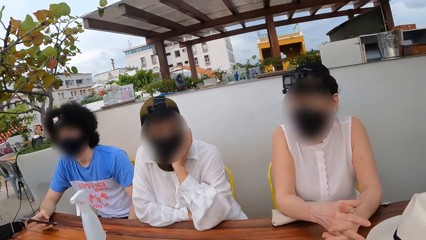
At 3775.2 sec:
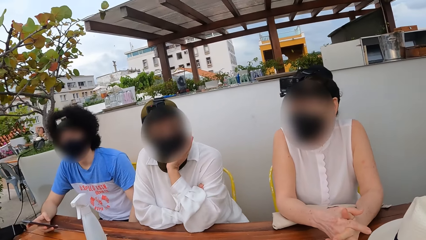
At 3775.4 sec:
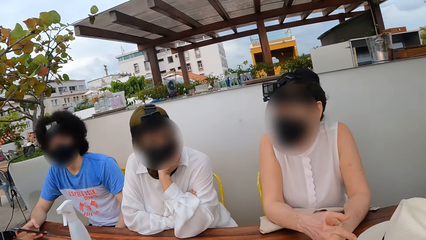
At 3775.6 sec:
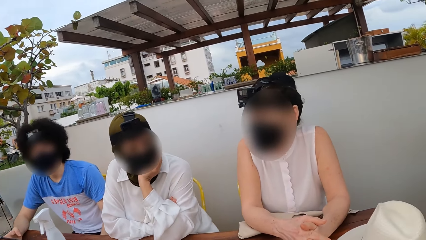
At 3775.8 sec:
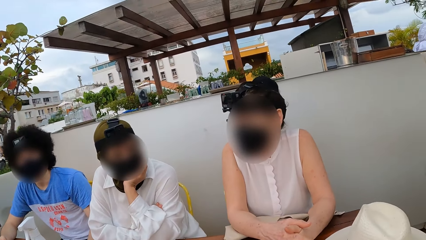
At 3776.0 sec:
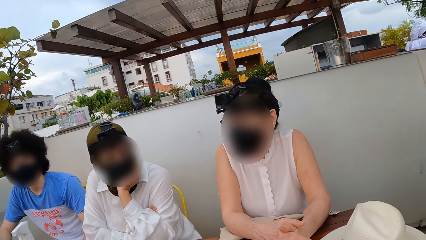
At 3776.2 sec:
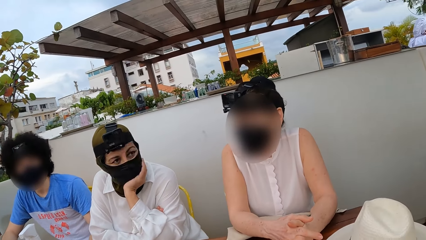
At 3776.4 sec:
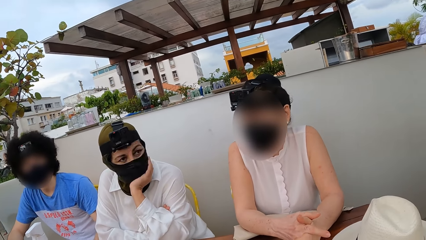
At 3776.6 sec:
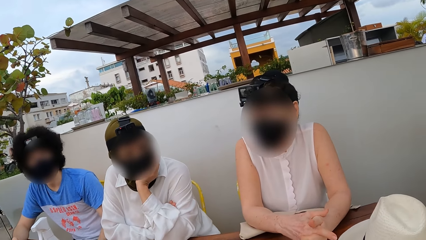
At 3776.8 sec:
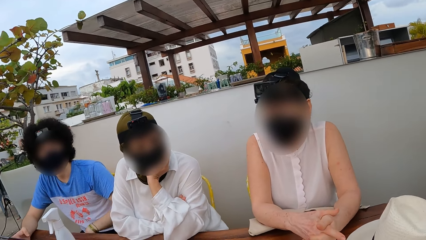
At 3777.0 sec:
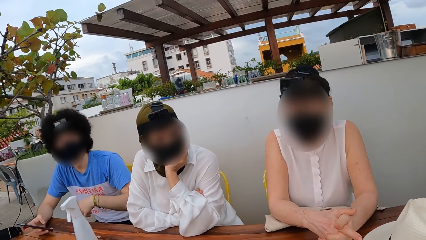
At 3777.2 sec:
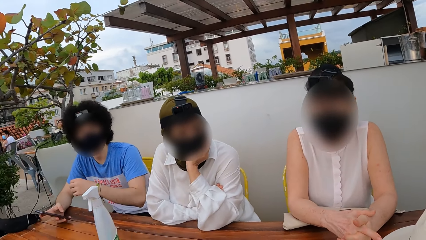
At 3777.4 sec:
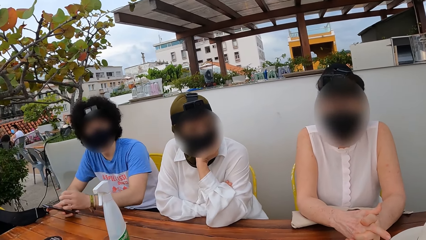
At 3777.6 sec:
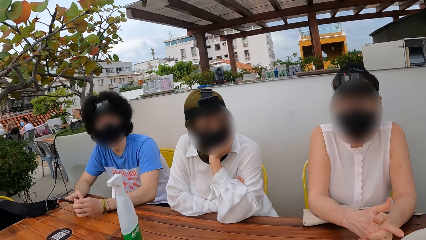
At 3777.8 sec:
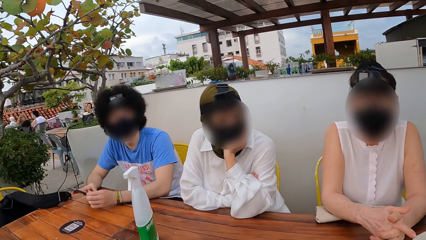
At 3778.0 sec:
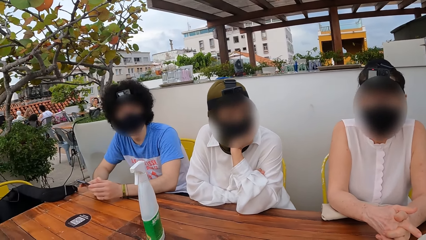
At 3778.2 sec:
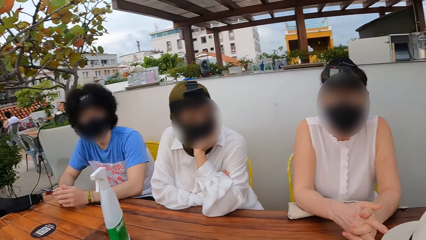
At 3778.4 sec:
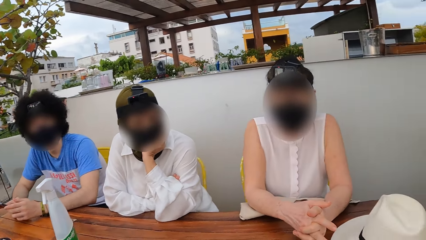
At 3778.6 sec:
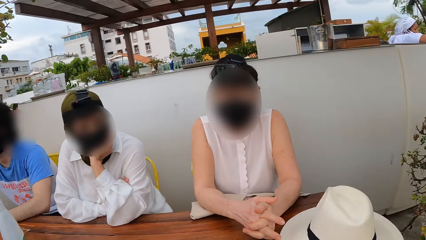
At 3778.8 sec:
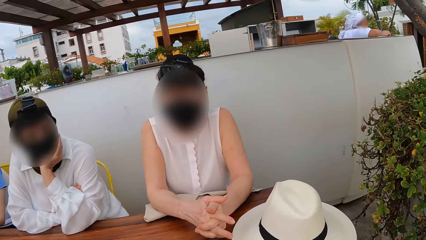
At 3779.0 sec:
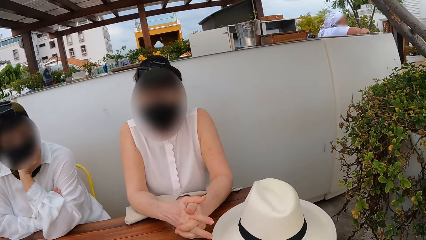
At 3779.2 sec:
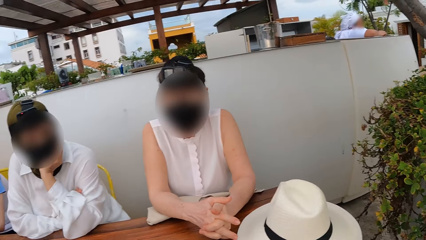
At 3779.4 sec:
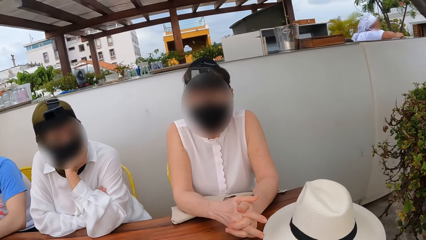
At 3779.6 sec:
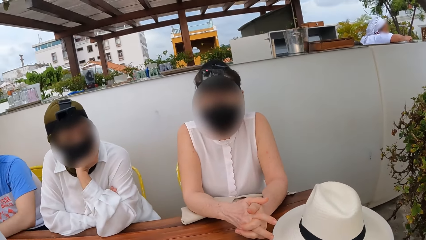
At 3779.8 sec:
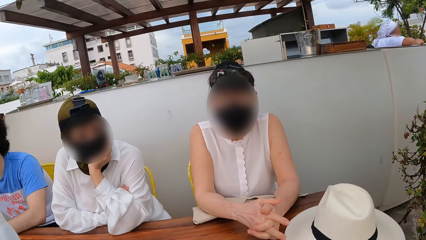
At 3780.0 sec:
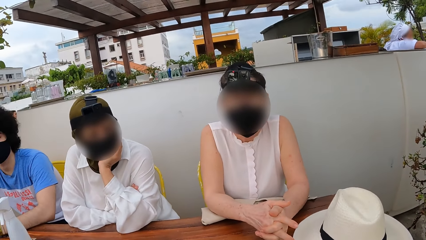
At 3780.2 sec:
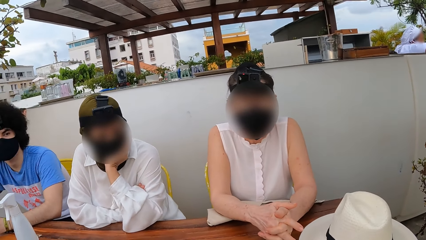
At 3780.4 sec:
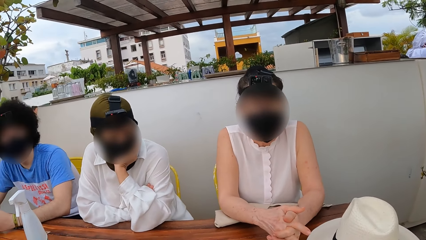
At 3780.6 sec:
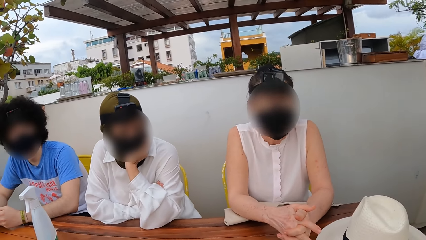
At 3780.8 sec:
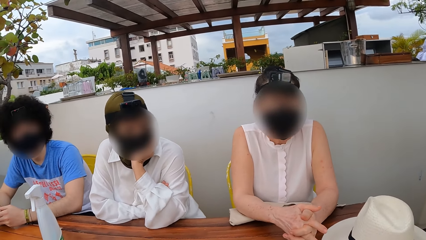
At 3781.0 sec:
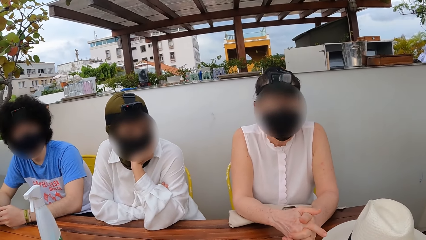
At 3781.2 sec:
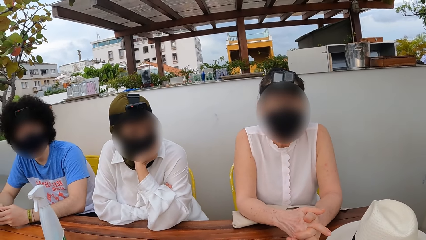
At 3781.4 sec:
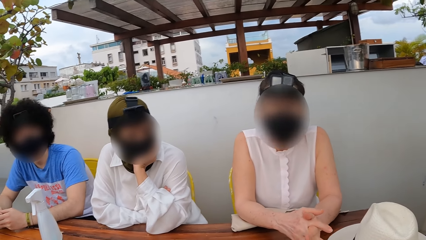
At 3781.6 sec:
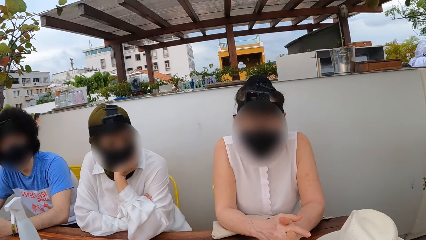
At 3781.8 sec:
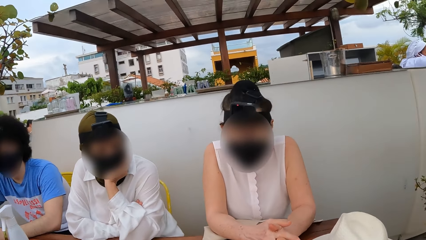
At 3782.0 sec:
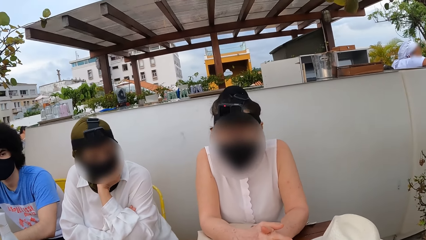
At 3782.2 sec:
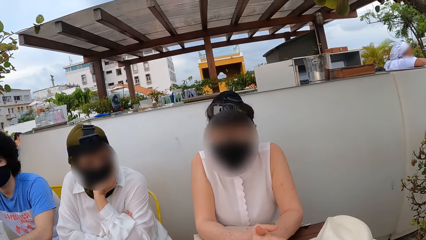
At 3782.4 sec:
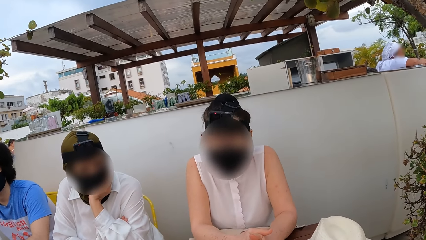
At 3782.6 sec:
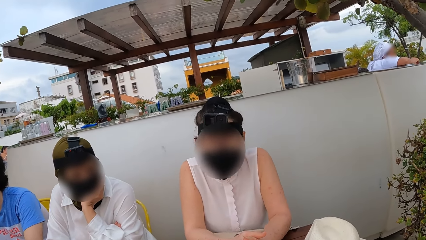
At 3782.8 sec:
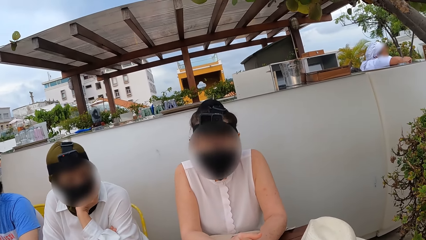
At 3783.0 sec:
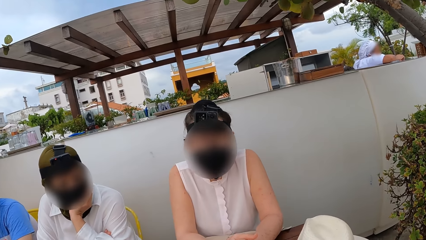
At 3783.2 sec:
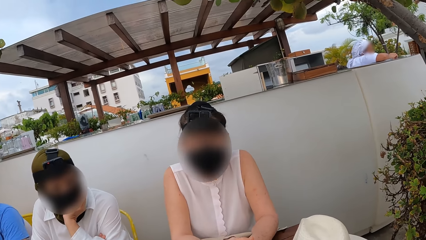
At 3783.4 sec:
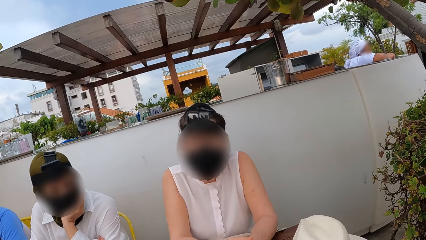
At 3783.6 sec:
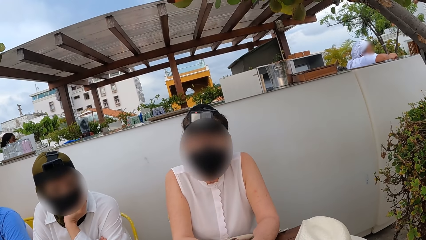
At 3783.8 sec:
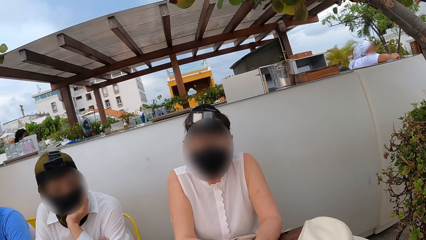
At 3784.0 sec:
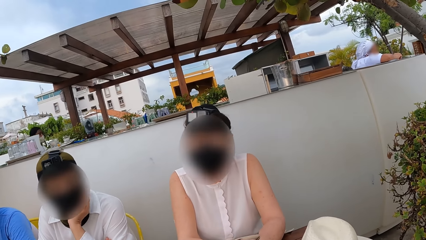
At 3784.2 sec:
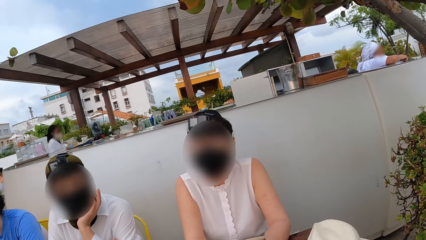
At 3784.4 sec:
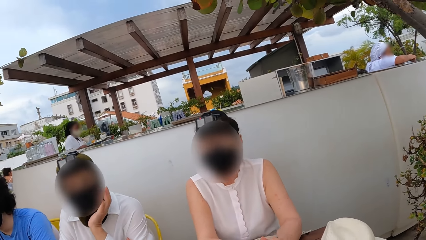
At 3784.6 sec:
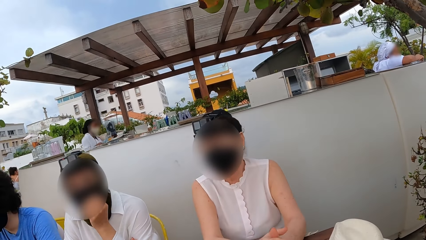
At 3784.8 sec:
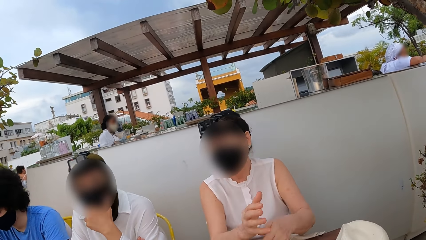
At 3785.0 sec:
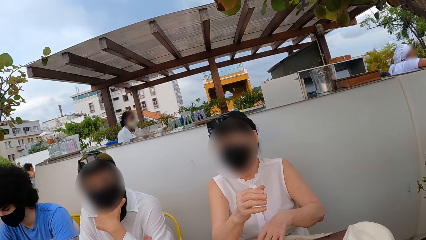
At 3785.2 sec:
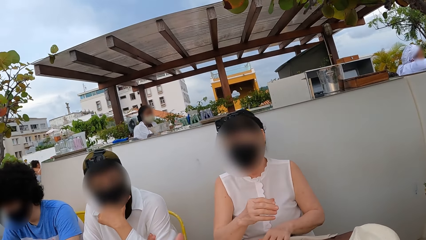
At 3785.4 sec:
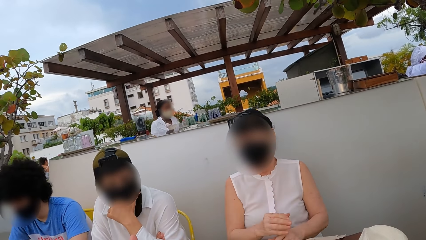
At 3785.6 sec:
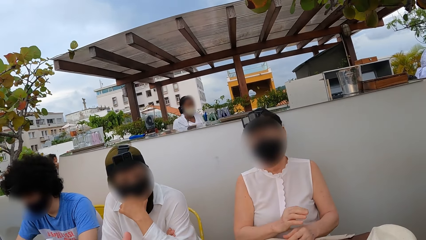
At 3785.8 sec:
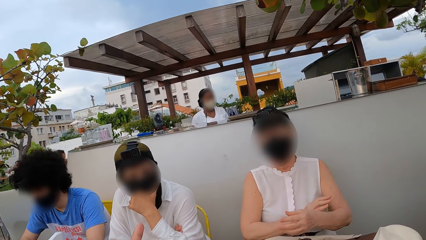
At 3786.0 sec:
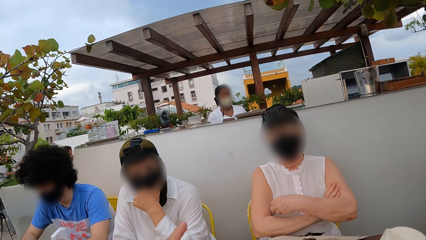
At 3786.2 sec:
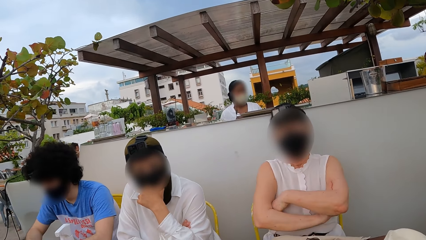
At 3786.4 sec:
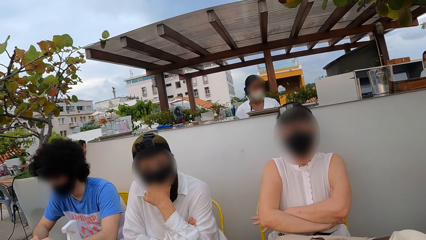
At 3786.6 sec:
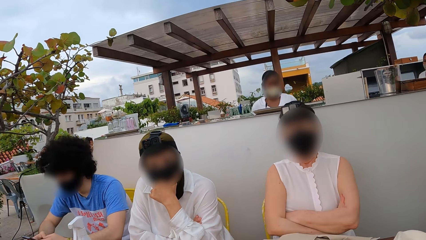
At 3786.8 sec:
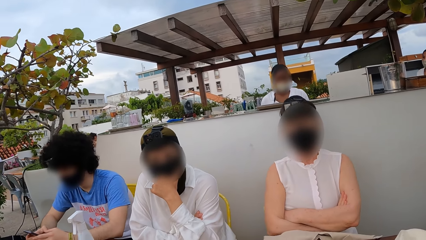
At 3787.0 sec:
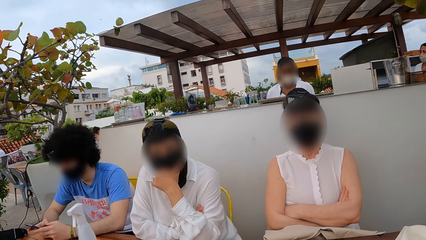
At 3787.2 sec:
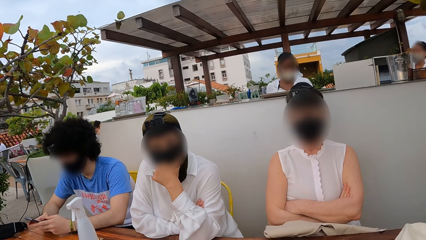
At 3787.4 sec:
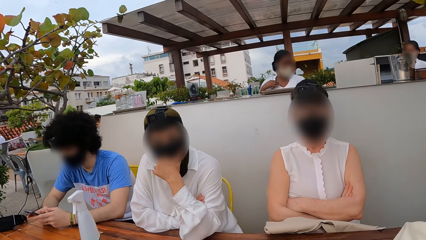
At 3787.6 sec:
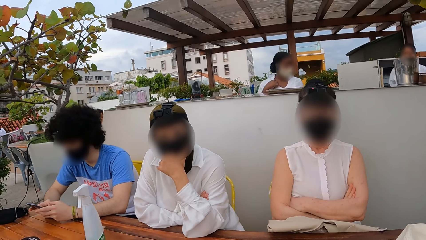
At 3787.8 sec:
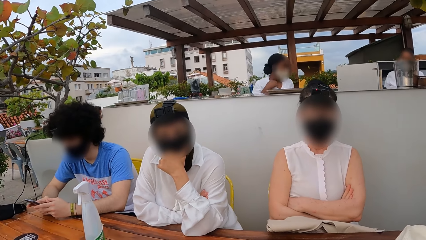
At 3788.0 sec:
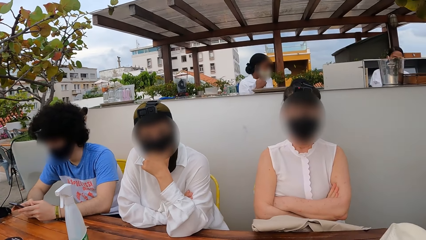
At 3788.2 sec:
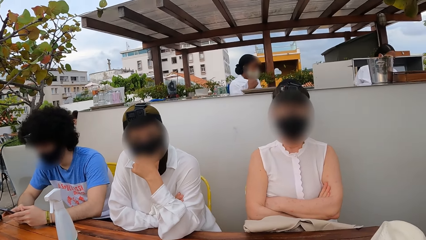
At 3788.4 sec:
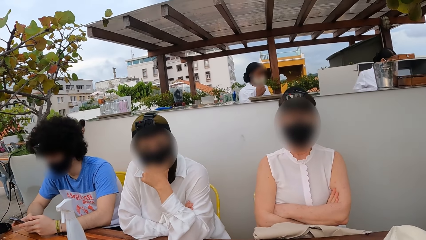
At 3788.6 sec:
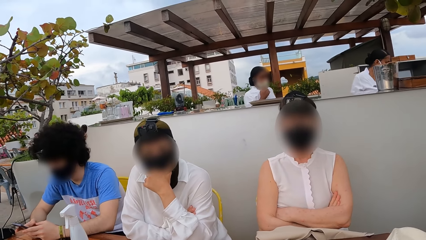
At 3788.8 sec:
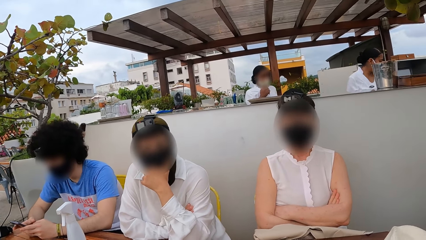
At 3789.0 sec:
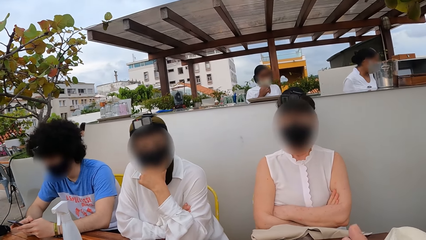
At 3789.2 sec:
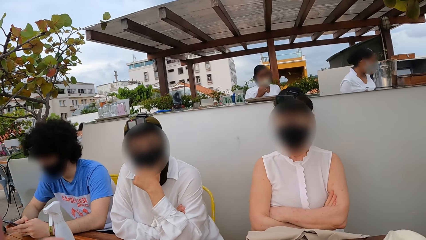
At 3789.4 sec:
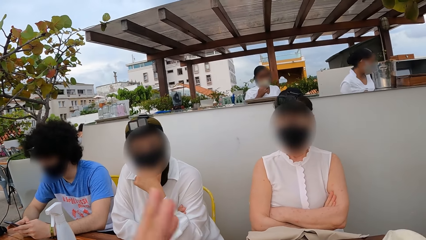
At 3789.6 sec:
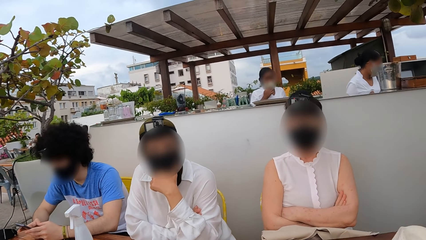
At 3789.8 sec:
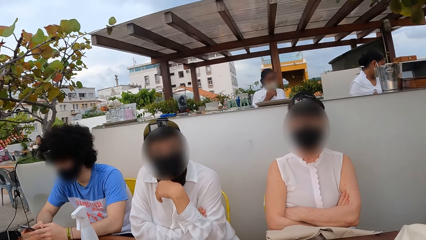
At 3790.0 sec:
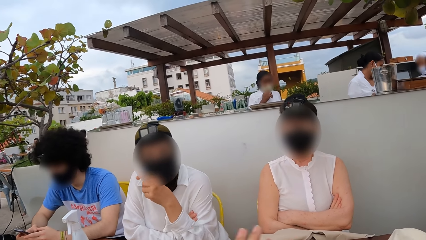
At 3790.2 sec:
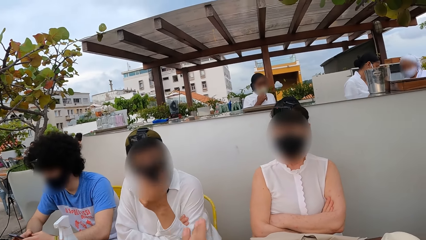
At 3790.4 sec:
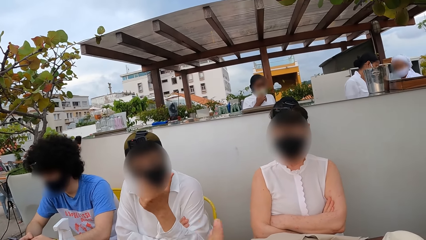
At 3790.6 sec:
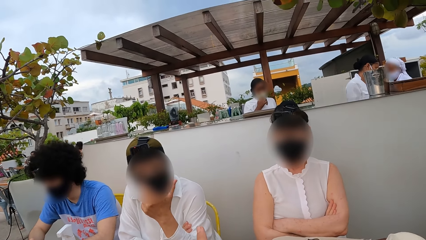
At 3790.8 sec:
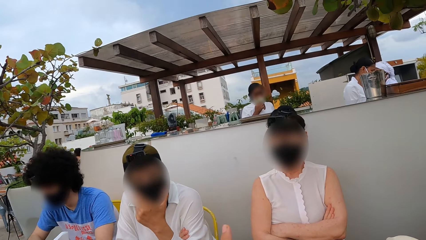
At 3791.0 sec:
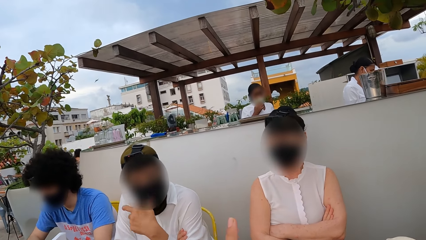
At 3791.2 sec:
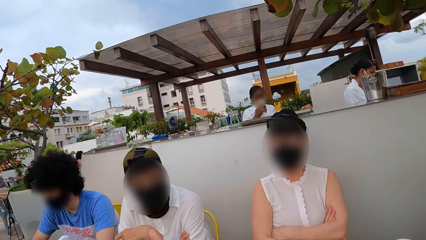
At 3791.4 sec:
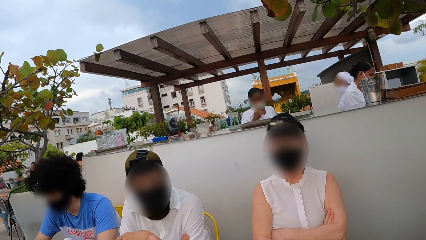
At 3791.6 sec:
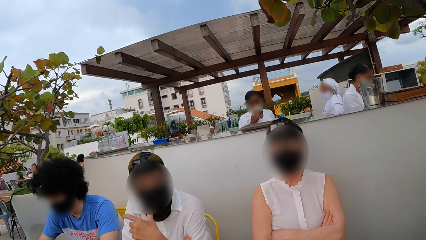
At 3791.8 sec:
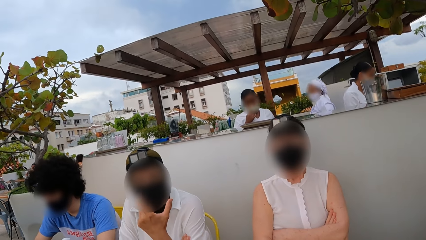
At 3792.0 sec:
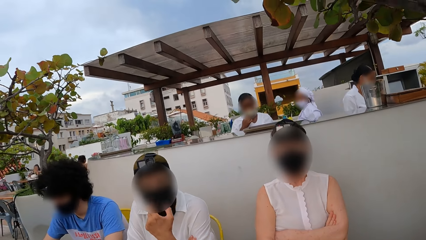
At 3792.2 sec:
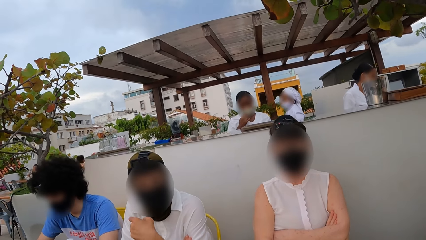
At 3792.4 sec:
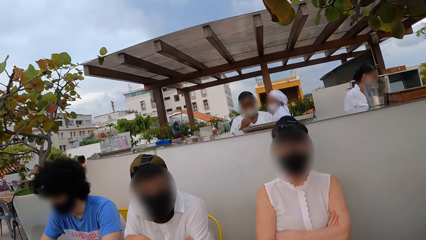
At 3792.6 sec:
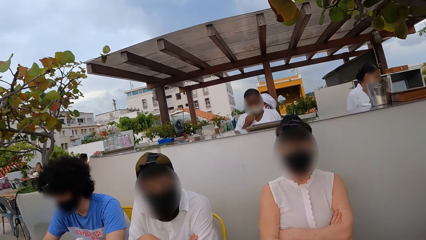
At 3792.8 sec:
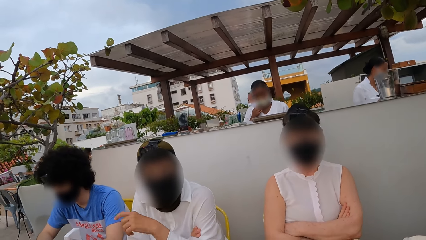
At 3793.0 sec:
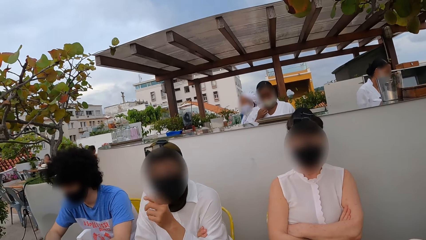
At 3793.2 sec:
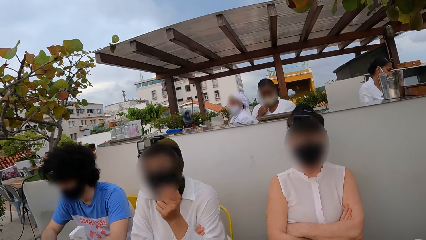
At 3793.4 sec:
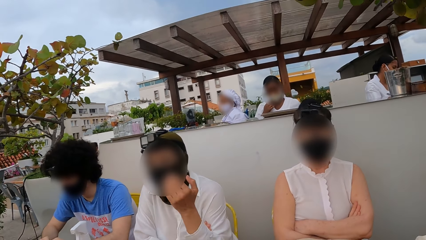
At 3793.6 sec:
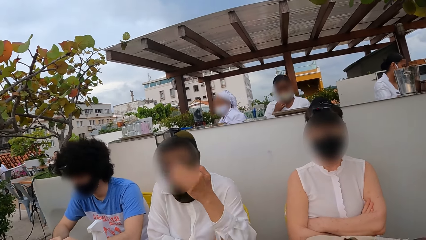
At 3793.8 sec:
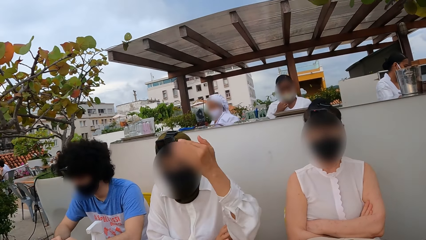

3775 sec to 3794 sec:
A woman interacts with the camera wearer. Another woman interacts with the camera wearer. The other woman talks to the camera wearer. The camera wearer interacts with the first woman. A person talks to the camera wearer.
